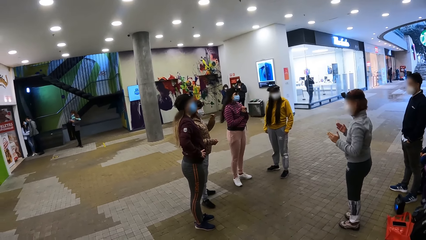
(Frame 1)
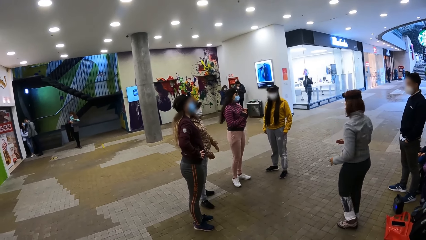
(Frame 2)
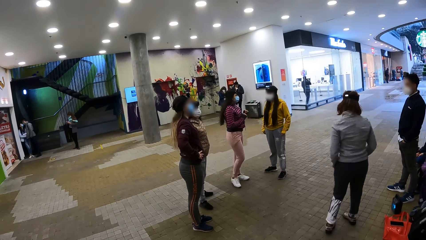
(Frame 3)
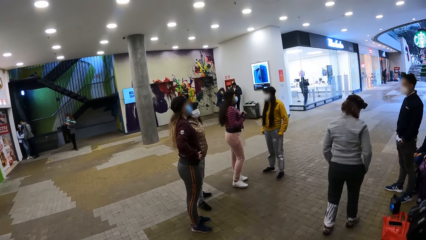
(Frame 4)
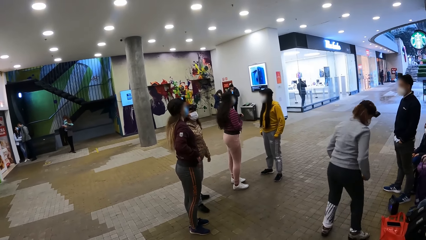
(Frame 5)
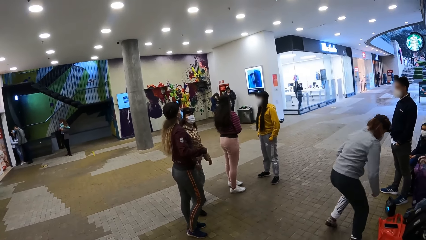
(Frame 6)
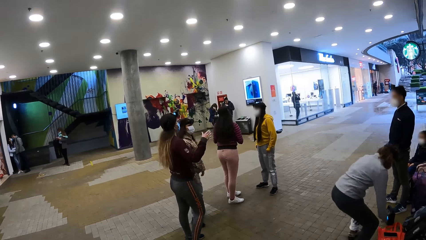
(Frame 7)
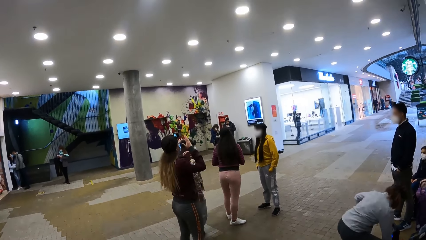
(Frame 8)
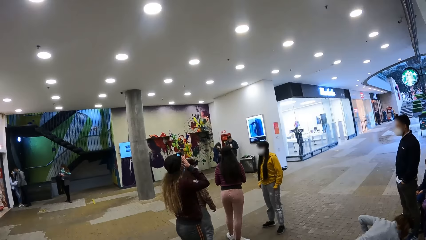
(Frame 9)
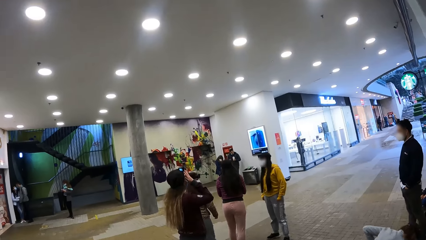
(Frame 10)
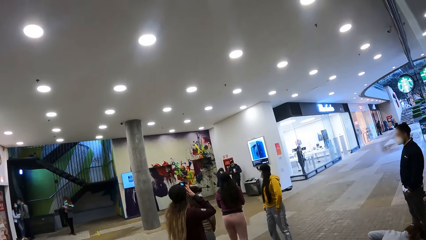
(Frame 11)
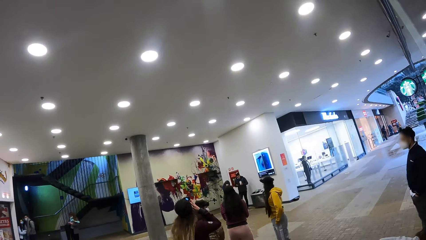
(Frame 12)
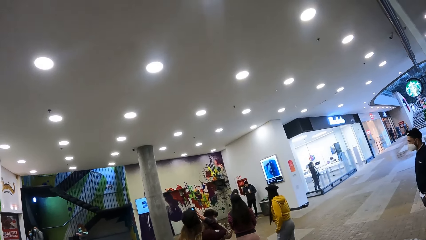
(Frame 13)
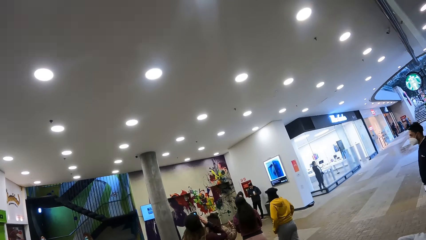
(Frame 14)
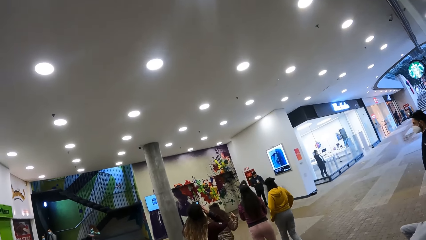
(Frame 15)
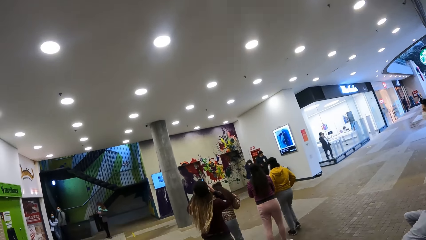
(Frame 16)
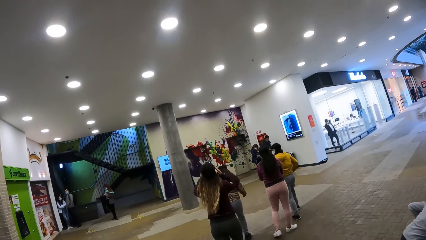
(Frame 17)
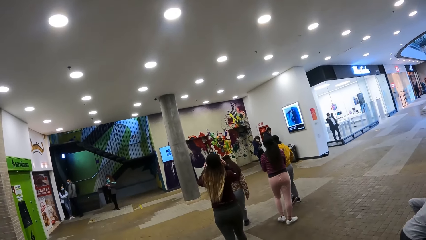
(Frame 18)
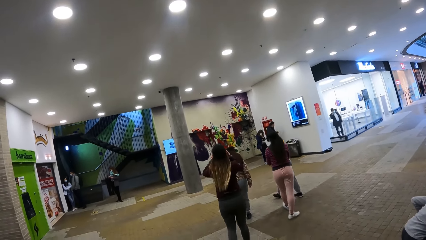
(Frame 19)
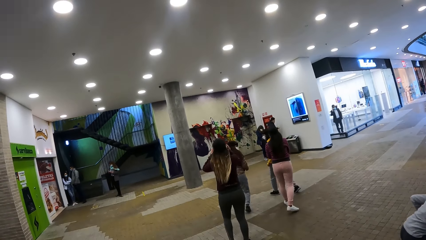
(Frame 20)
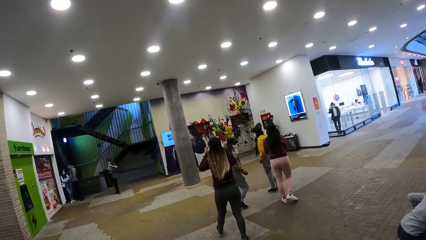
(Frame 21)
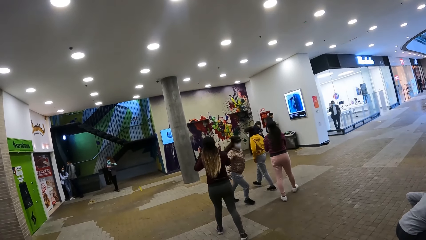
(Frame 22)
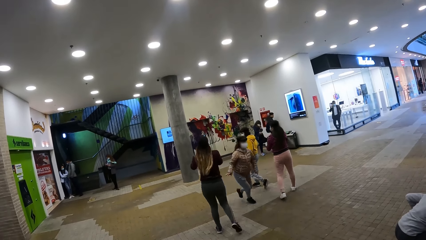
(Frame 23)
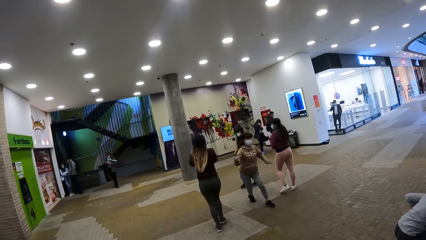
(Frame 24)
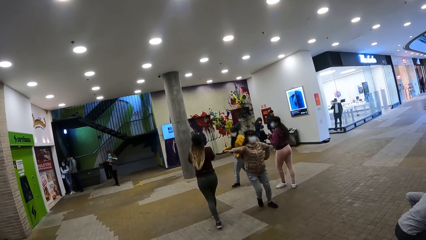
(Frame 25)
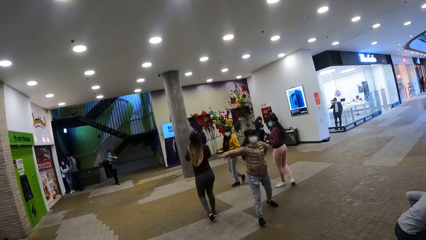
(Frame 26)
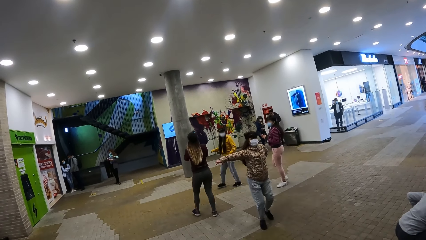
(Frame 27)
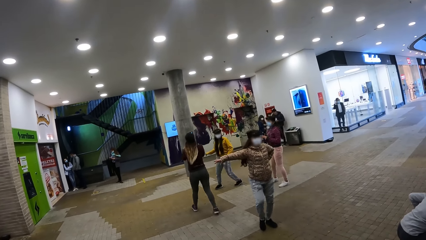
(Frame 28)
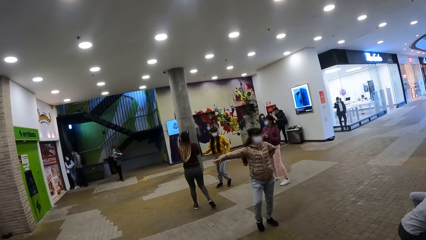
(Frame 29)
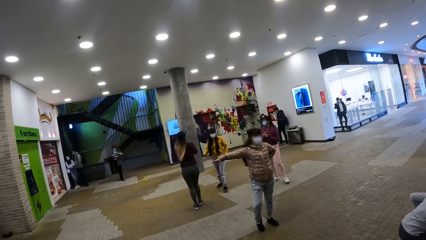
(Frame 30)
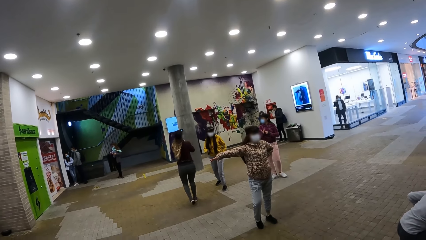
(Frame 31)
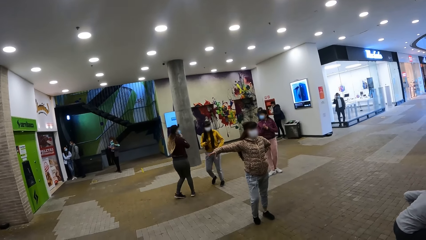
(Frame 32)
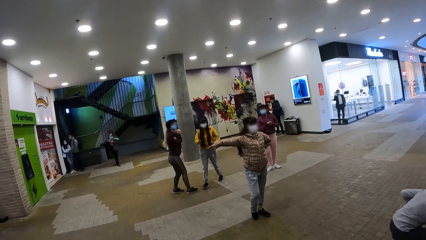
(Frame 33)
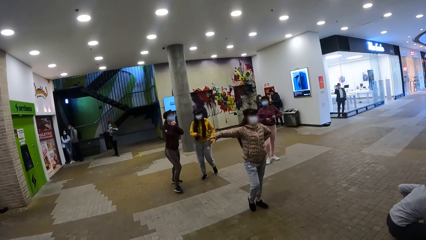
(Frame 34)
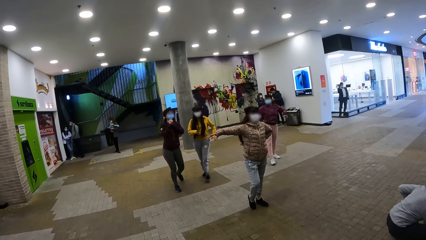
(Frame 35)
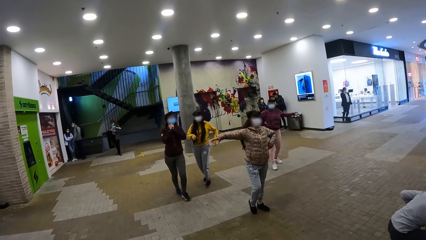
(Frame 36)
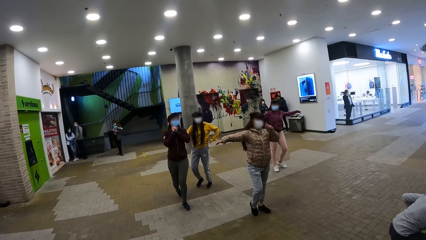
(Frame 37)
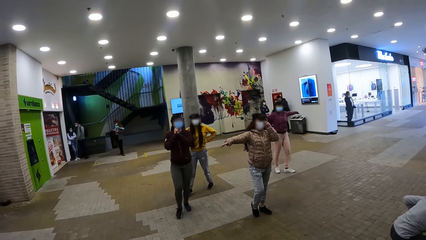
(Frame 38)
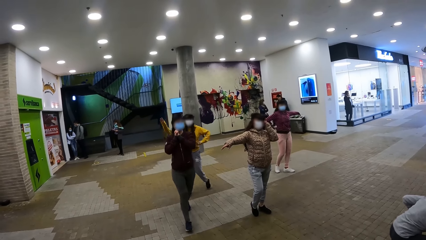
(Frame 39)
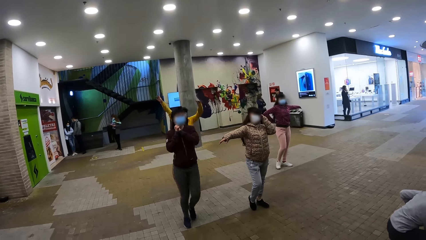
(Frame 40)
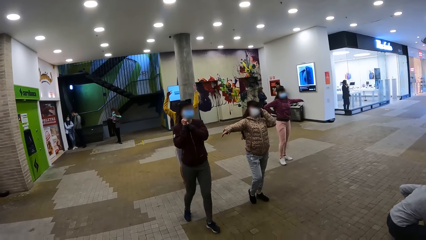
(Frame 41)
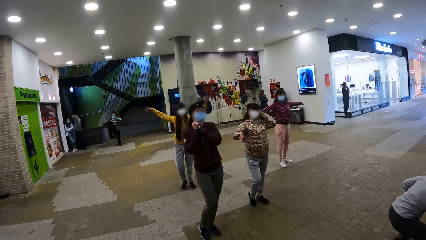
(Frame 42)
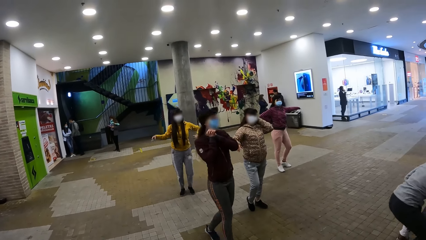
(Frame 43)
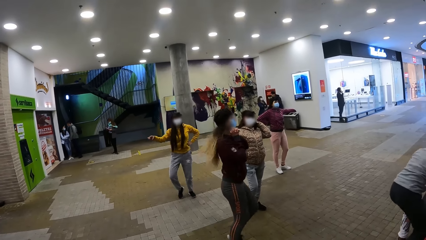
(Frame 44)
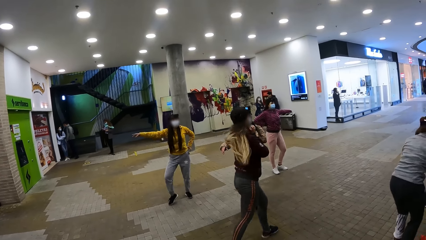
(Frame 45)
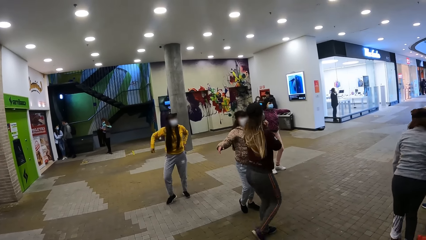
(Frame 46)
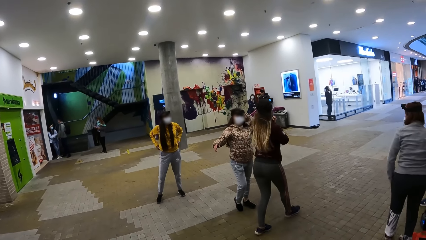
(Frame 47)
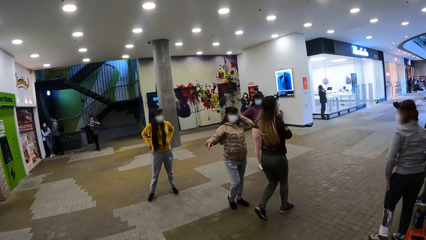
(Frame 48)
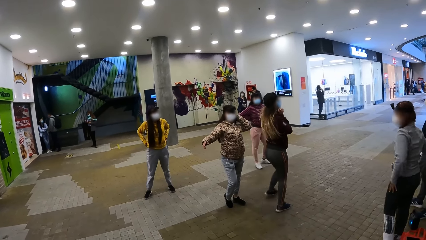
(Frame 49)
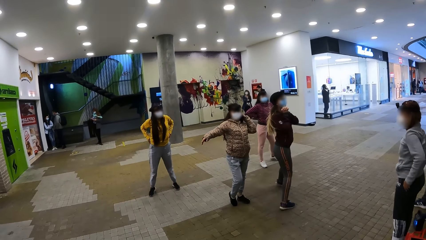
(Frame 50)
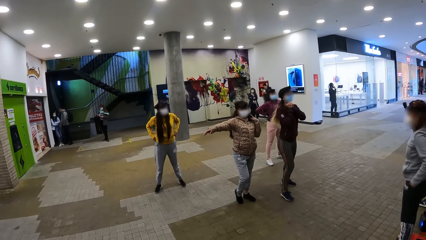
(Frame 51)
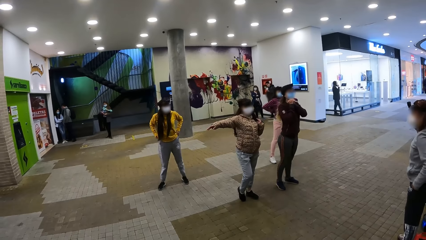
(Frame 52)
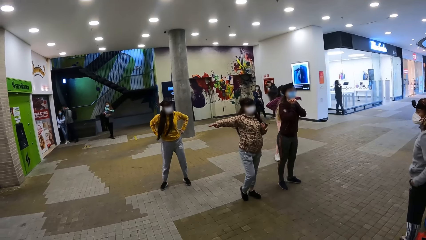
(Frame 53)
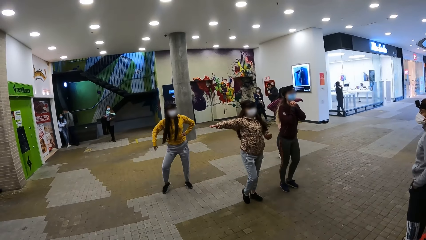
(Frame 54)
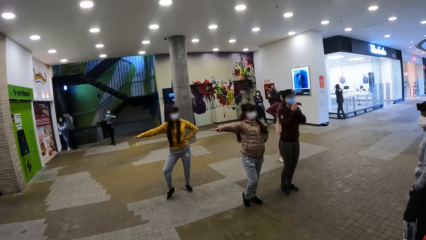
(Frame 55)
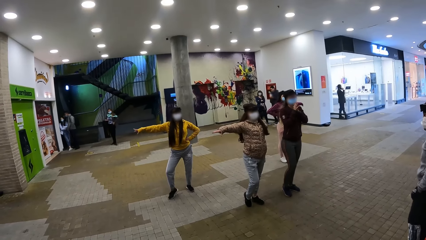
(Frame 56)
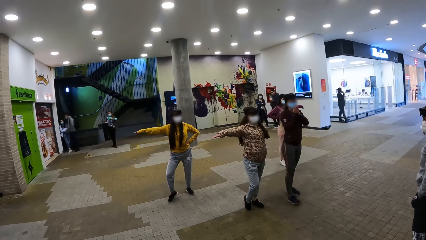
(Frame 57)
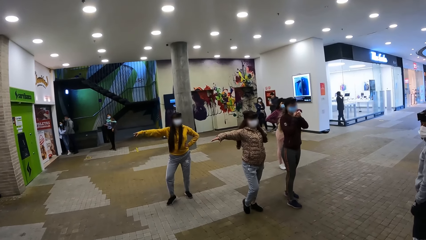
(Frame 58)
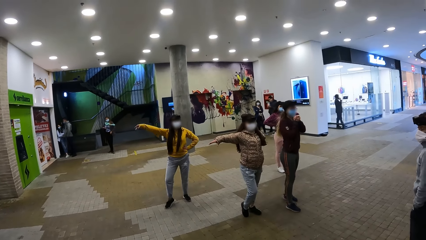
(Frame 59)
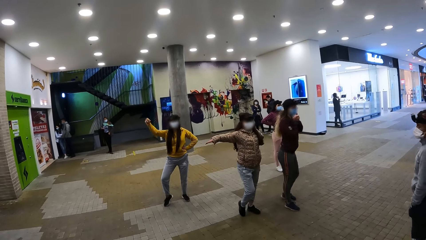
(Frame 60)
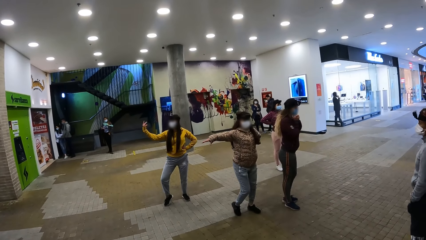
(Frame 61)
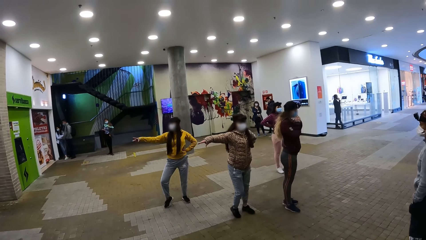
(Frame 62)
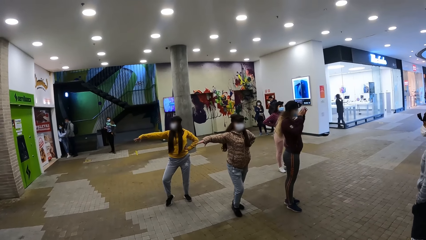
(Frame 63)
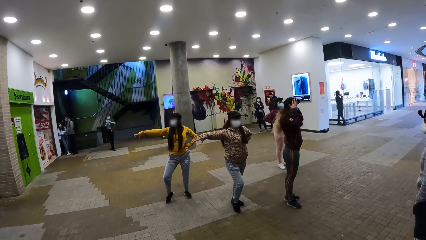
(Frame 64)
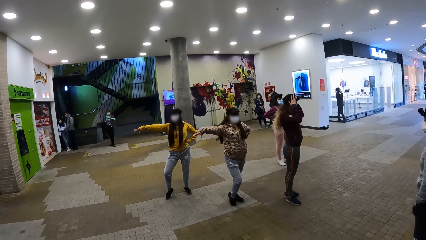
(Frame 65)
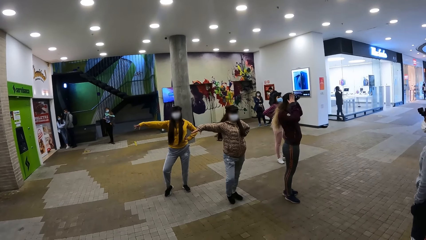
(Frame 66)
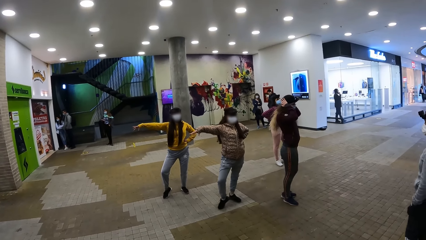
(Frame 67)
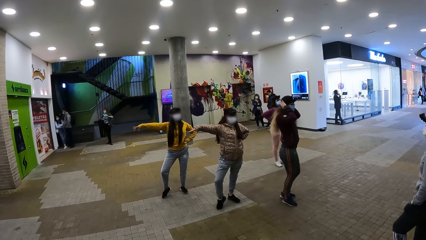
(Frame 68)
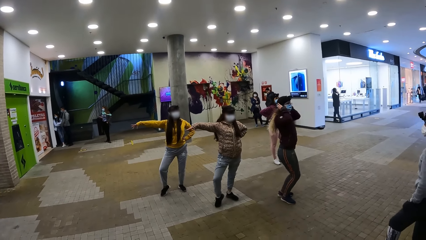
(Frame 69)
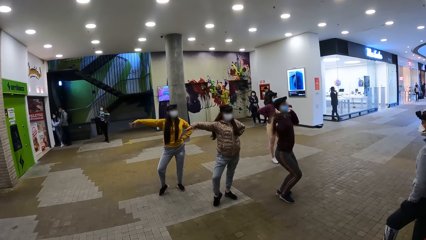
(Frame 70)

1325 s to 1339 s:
The camera wearer stares at the people. They look around. They record video.

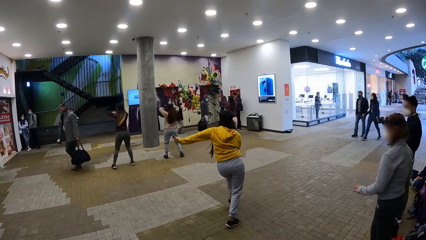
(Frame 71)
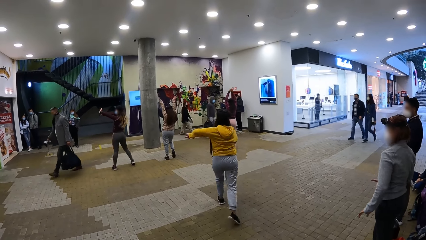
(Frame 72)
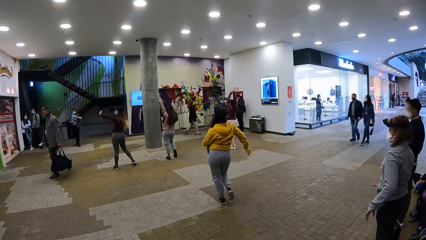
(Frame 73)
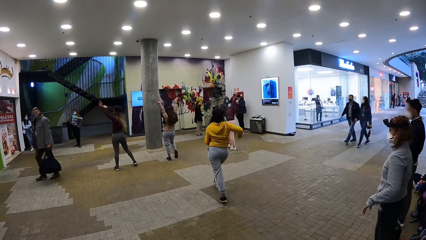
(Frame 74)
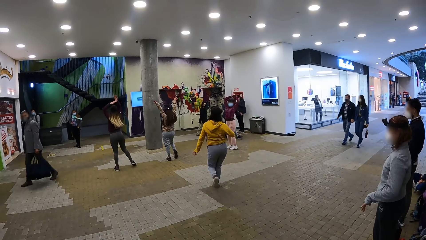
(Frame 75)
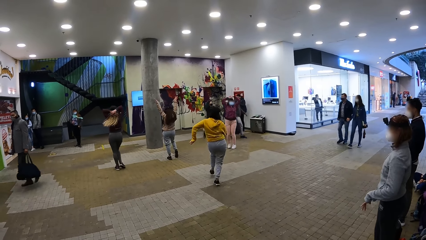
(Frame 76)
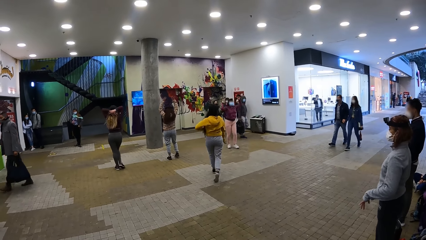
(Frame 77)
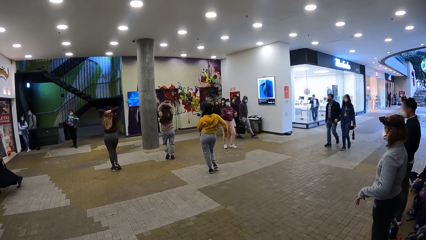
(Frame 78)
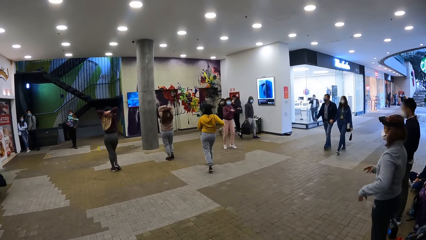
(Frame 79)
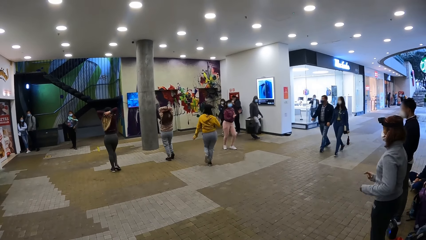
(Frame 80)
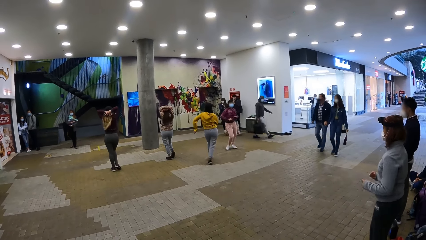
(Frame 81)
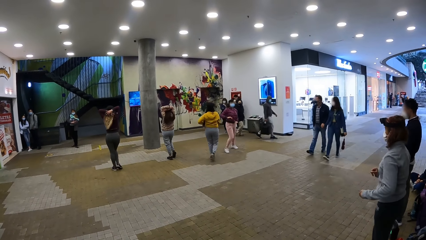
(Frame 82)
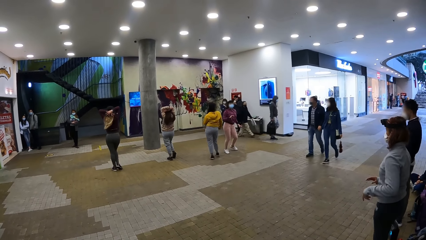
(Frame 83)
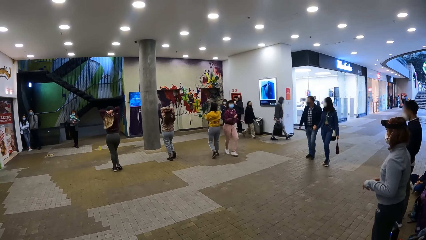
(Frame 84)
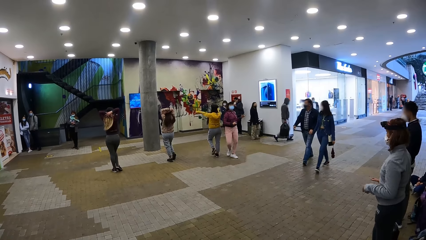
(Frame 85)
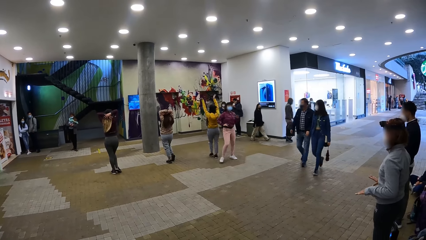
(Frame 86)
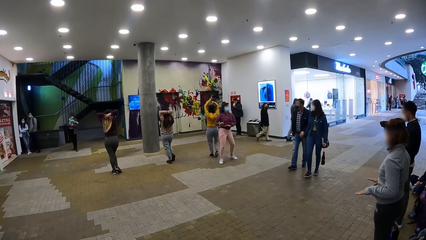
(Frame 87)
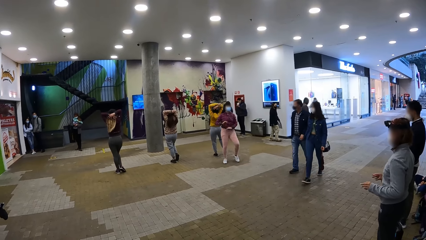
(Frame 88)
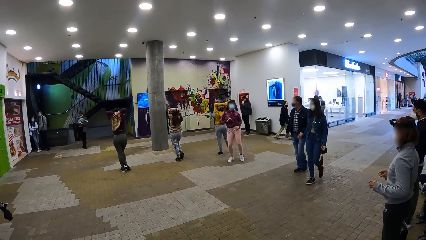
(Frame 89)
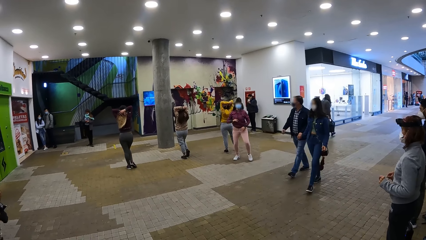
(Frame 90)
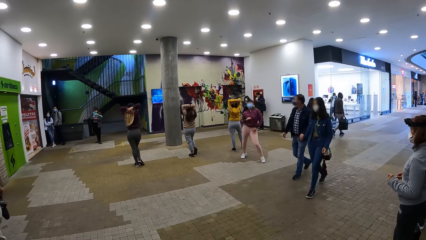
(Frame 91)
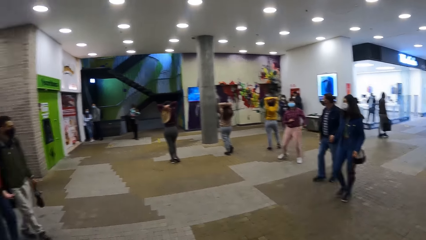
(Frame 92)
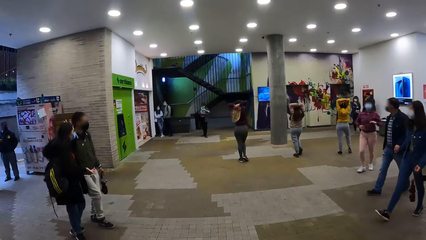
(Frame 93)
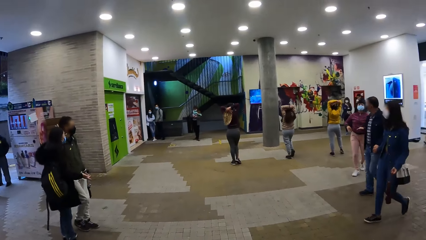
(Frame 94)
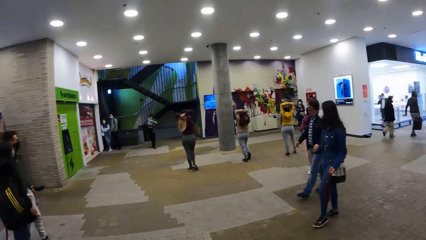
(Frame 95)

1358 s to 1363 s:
The camera wearer looks around.
